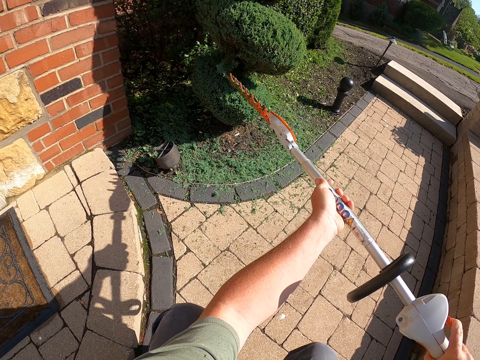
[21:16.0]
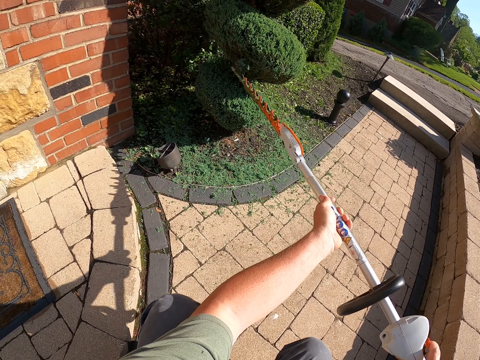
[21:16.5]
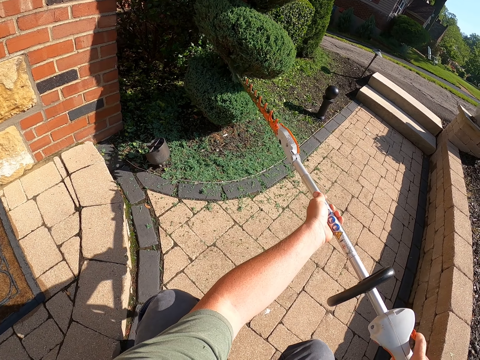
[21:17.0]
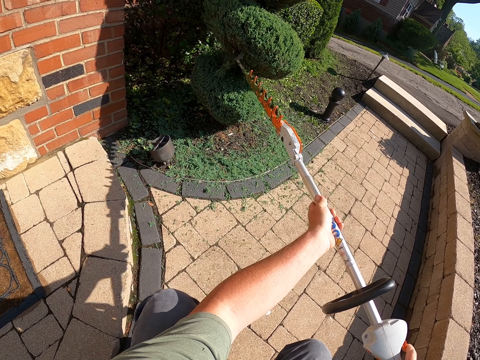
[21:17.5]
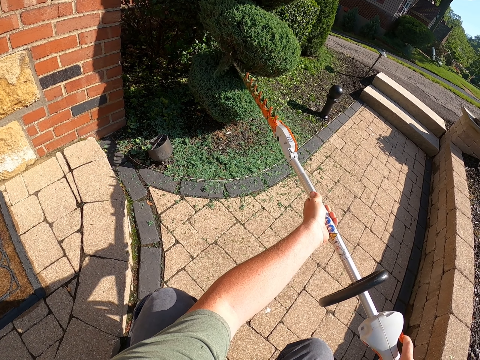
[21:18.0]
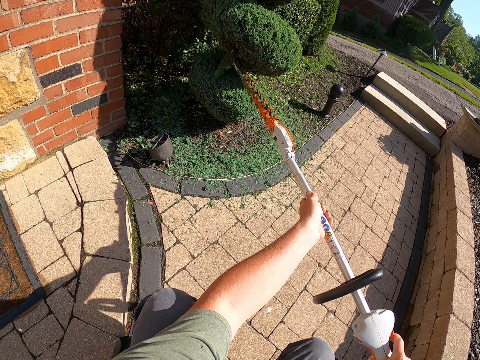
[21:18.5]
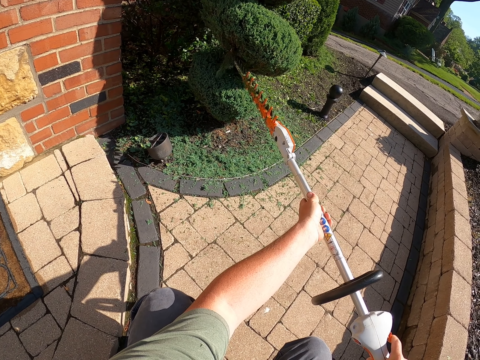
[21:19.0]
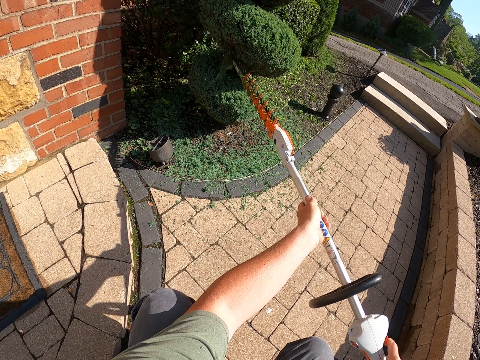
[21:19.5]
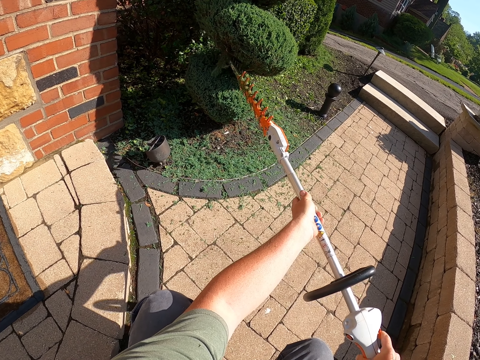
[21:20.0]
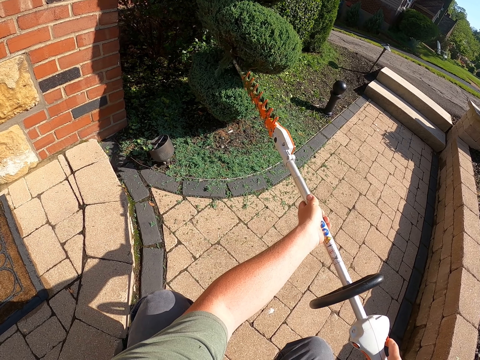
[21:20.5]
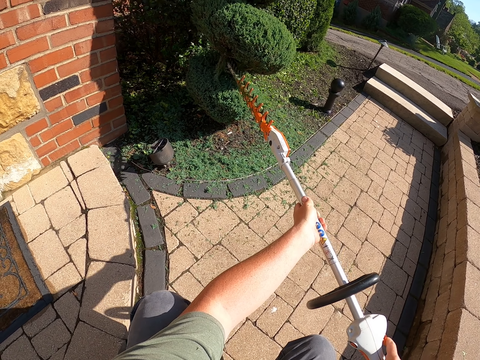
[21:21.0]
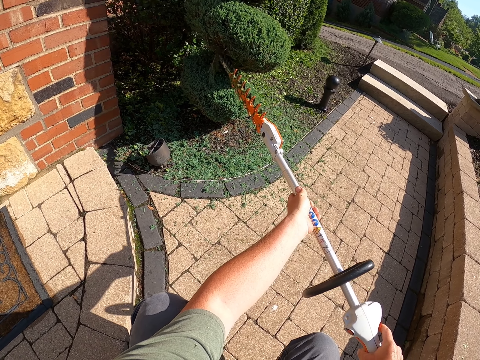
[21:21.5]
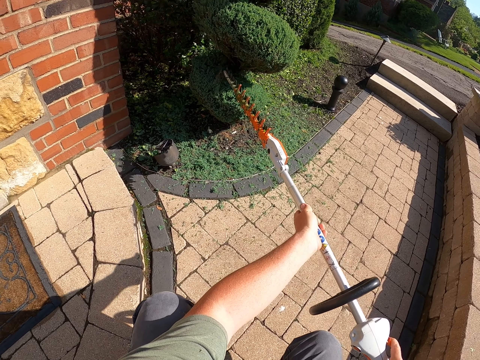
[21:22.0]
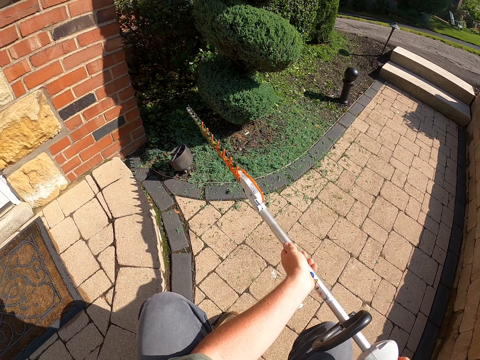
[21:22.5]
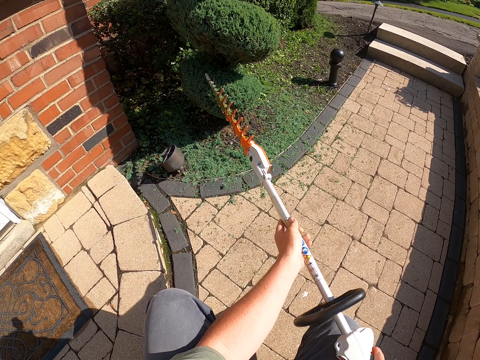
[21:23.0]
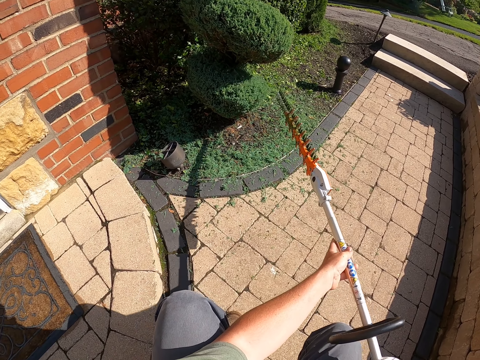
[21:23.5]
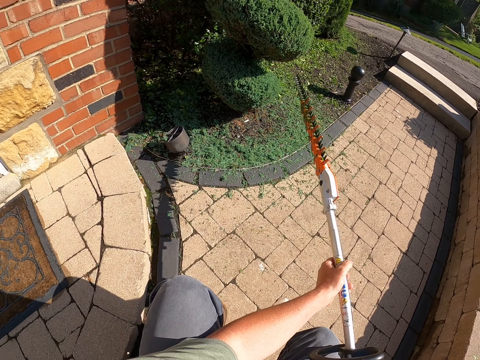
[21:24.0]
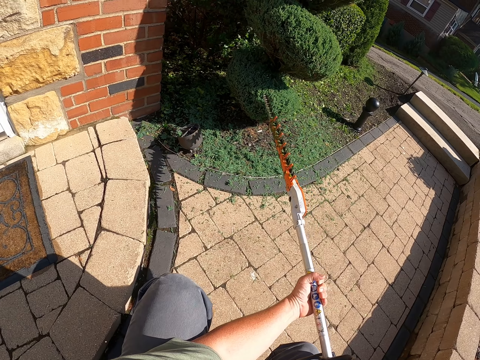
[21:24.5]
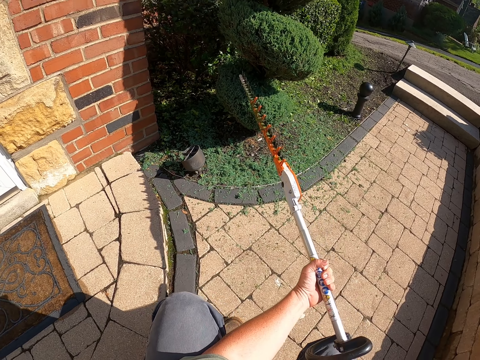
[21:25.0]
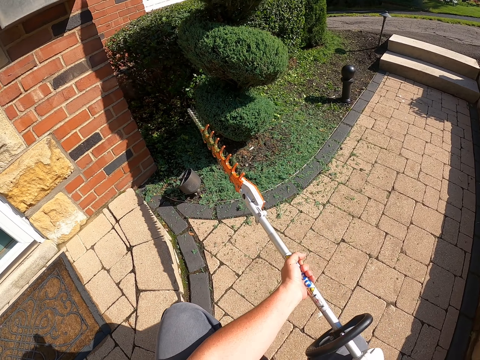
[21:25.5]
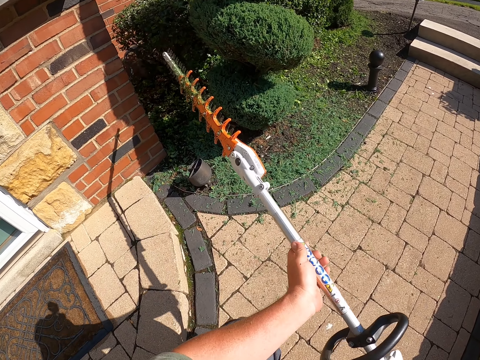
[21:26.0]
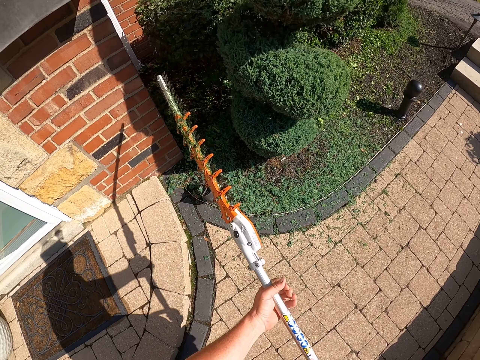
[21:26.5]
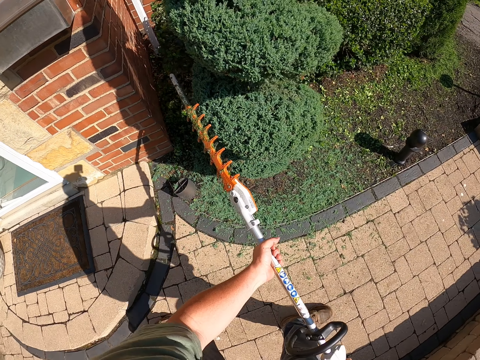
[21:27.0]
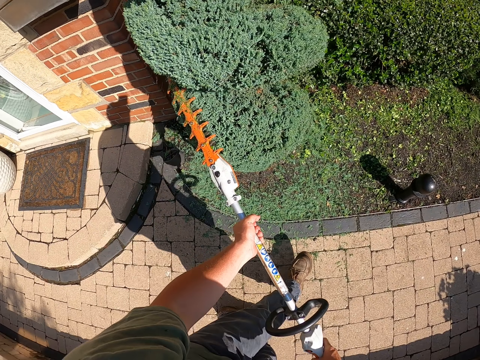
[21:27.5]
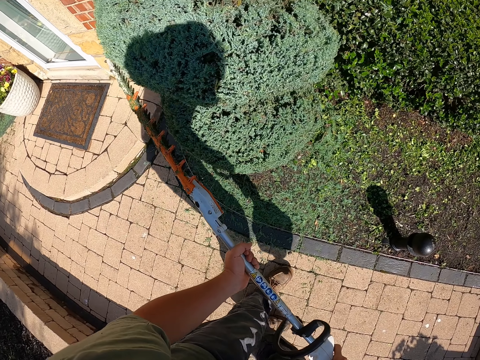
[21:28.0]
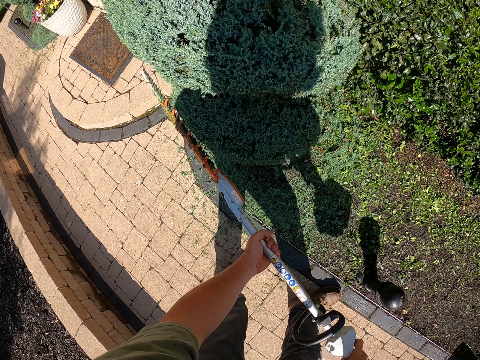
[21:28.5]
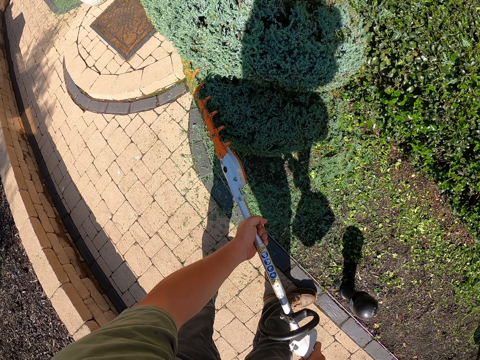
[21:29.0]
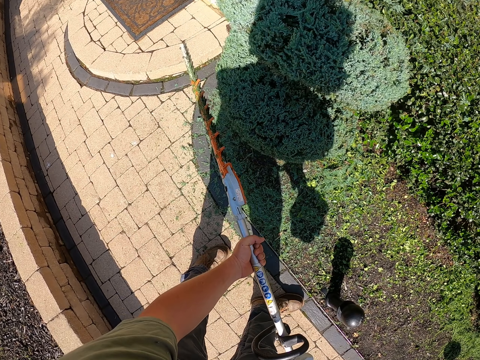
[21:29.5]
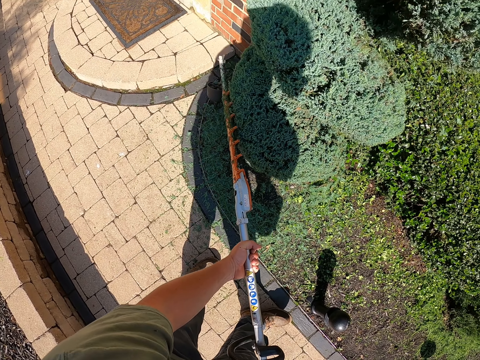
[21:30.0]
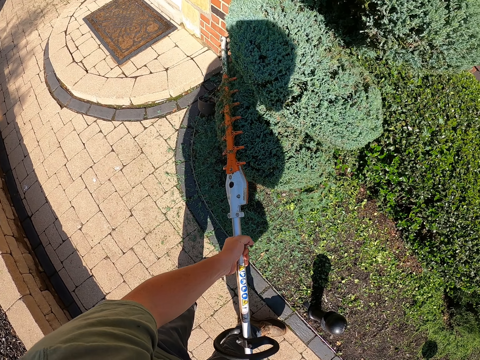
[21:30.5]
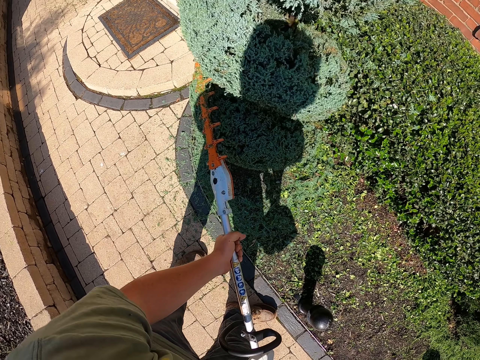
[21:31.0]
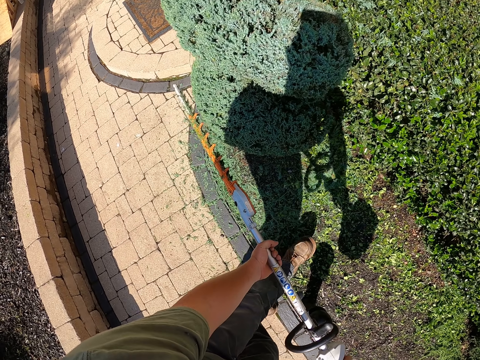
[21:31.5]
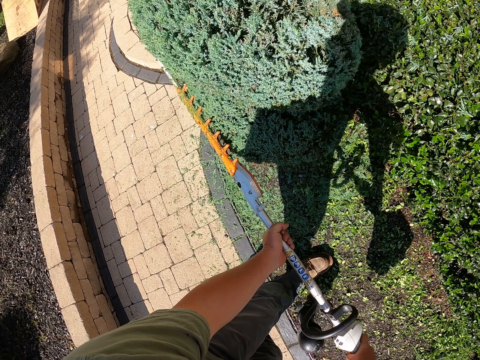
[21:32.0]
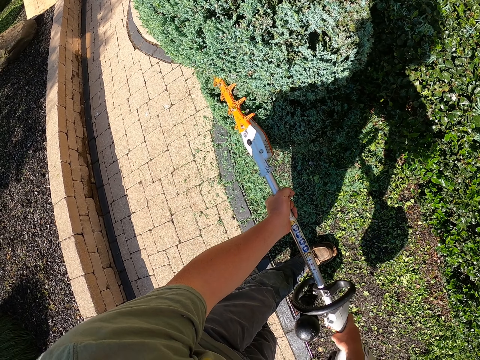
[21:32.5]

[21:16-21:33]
The camera wearer drops a cut flower. They rub the flower. They stand up. They move around. They trim the flower. They trim the flower again.

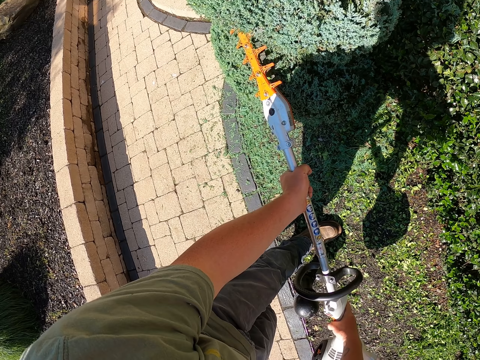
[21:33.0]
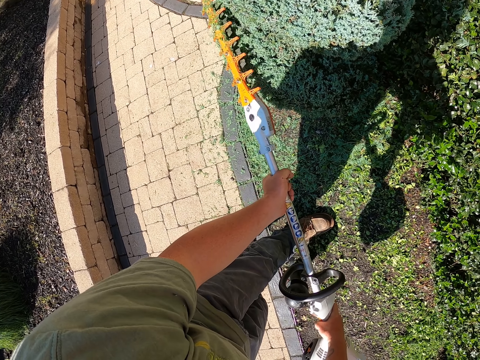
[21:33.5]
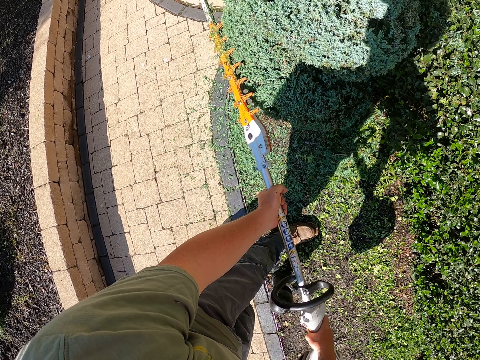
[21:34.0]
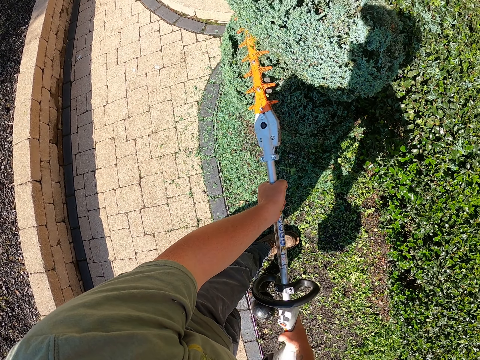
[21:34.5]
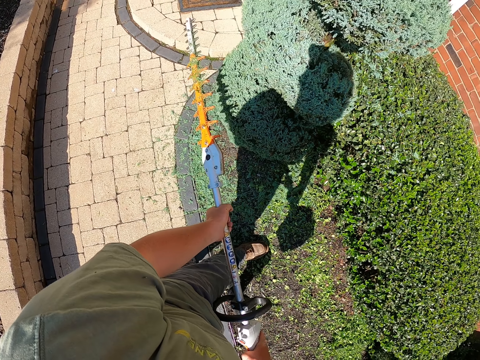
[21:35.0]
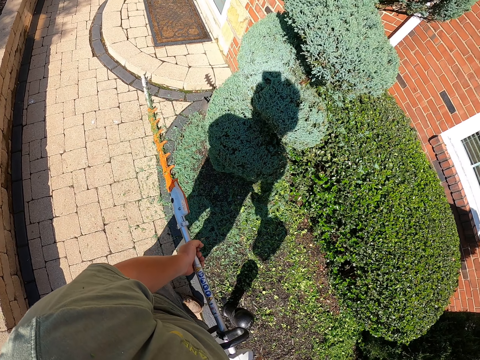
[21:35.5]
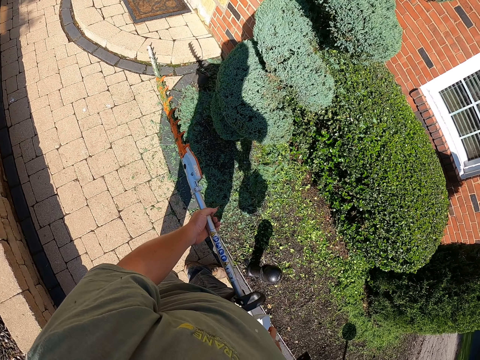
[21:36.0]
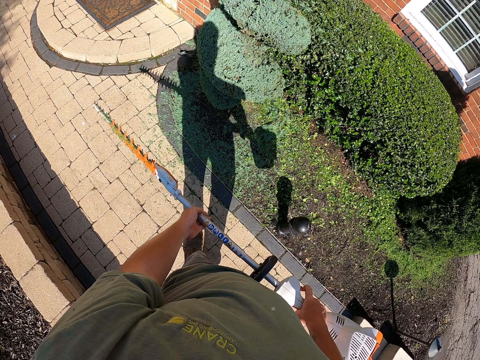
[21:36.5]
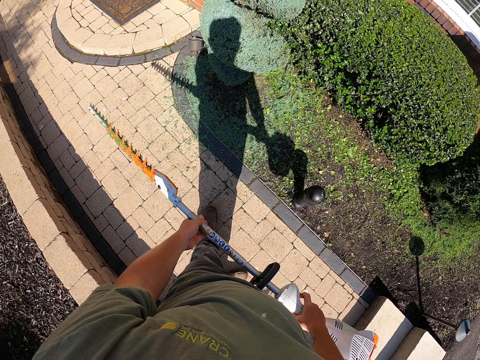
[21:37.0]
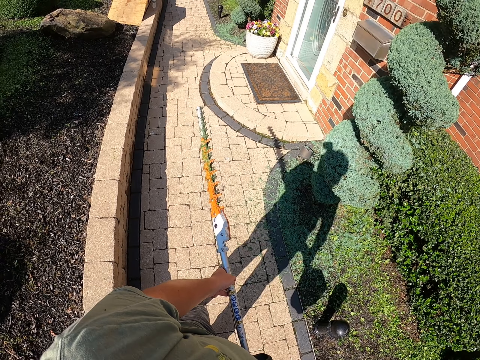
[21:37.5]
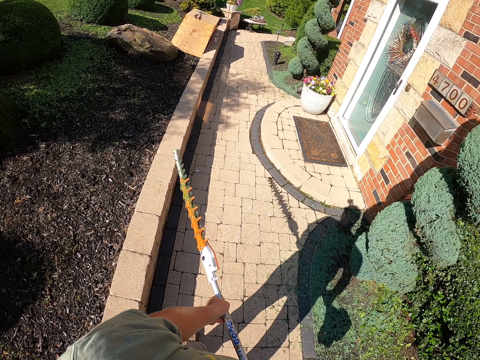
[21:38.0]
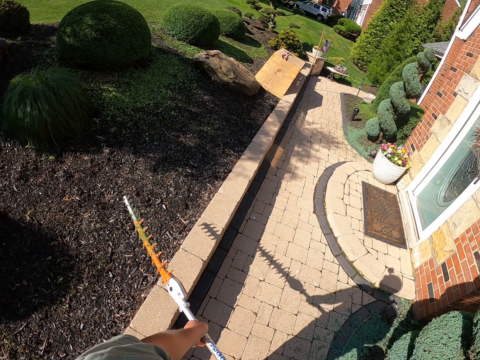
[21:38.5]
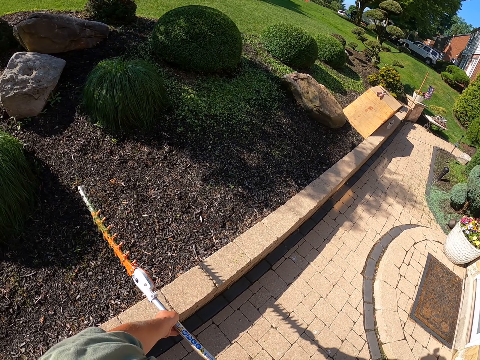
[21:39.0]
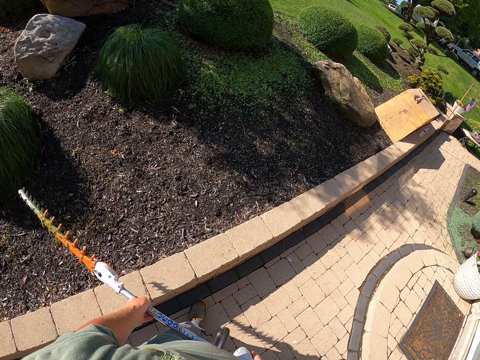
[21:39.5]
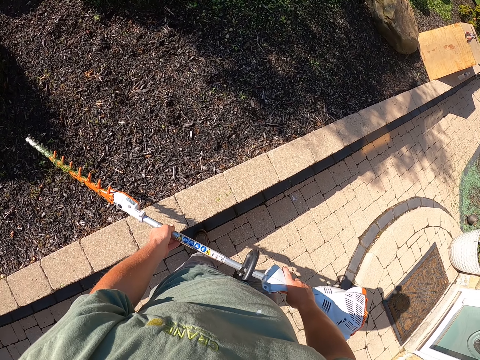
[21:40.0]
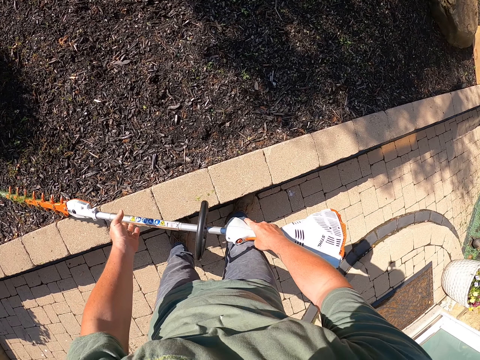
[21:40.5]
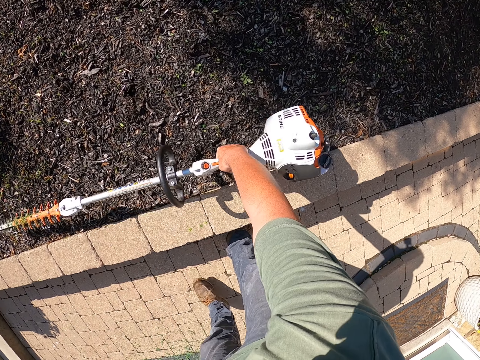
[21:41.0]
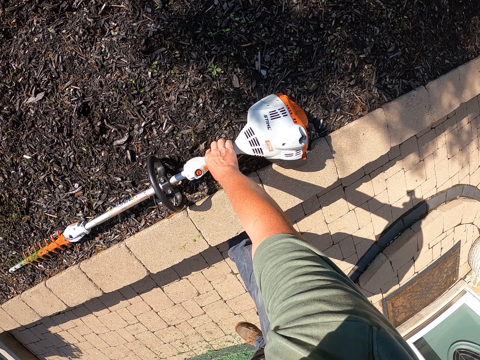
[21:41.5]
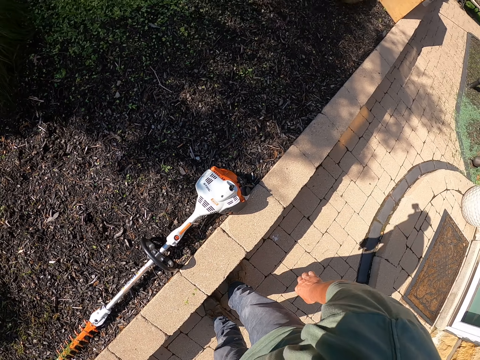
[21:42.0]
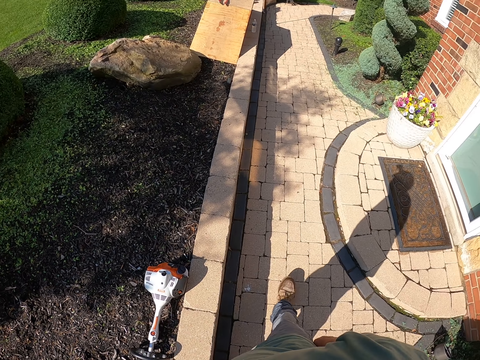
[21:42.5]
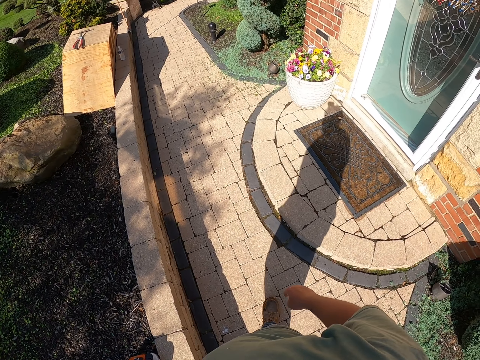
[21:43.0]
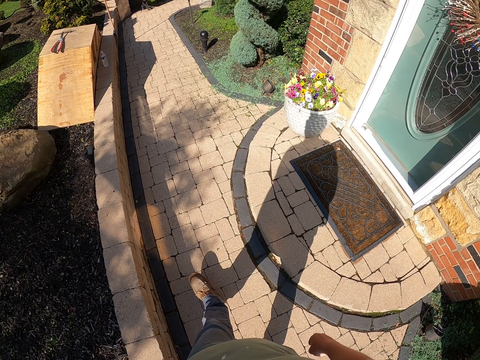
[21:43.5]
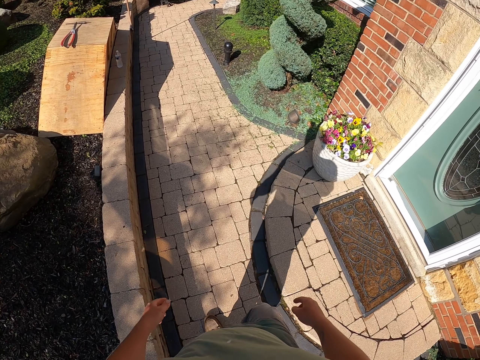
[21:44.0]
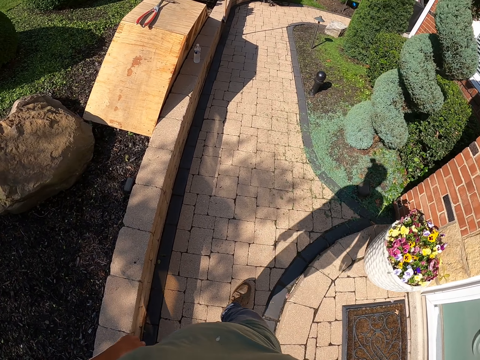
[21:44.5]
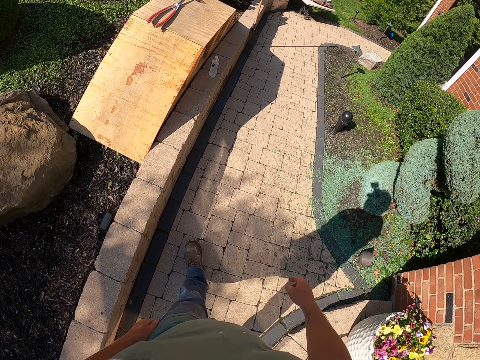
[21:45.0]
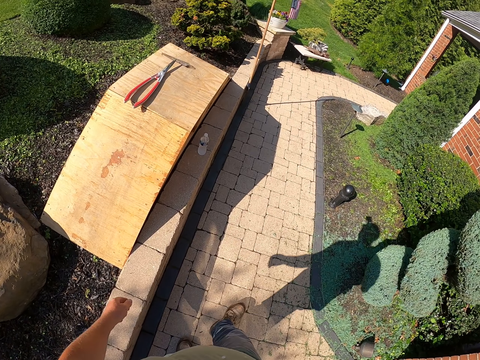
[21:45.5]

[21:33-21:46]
The camera wearer stops trimming. They move around. They turn left. They drop the flower trimming machine on the ground. They continue walking.
